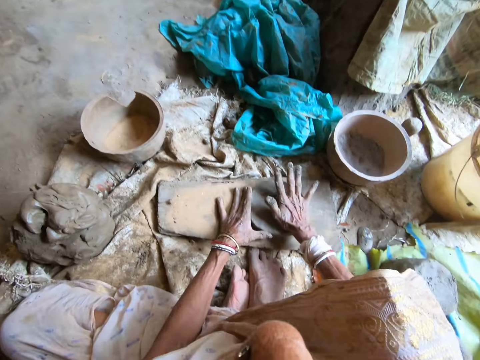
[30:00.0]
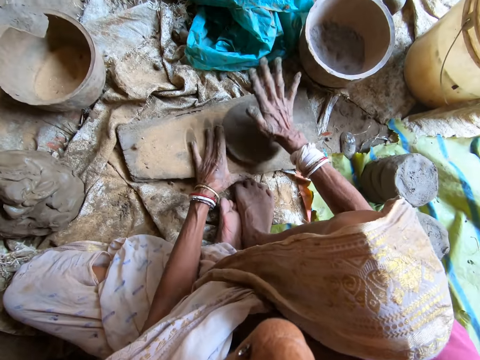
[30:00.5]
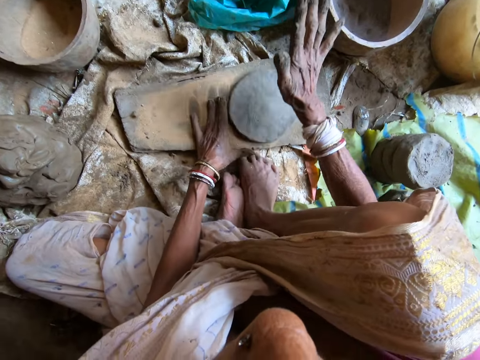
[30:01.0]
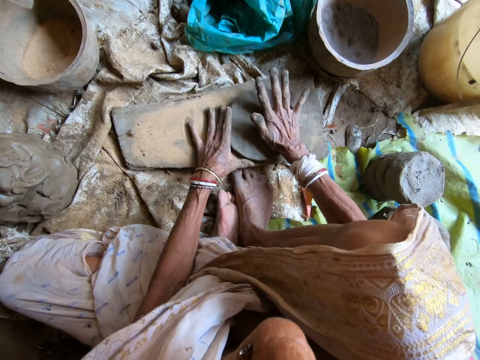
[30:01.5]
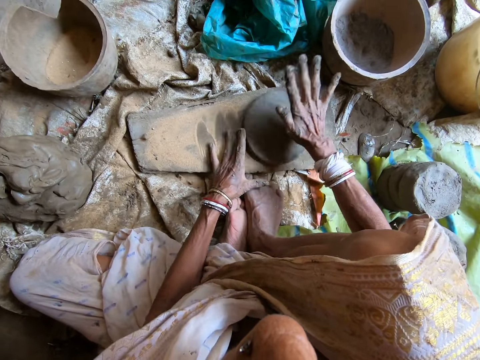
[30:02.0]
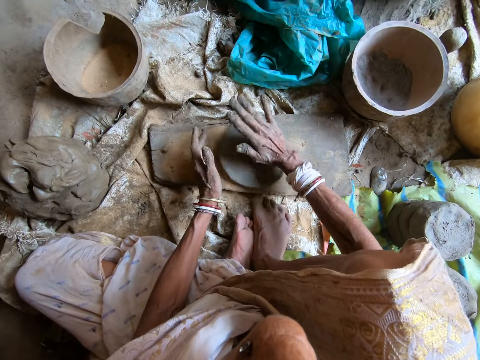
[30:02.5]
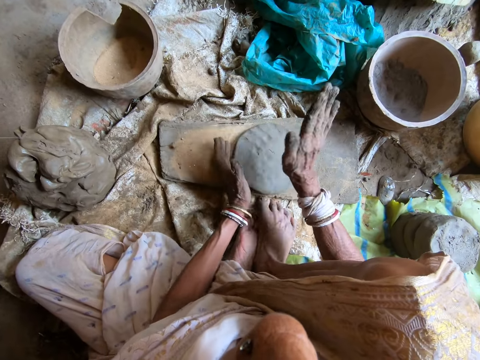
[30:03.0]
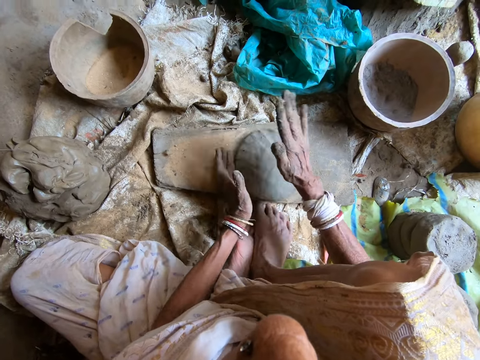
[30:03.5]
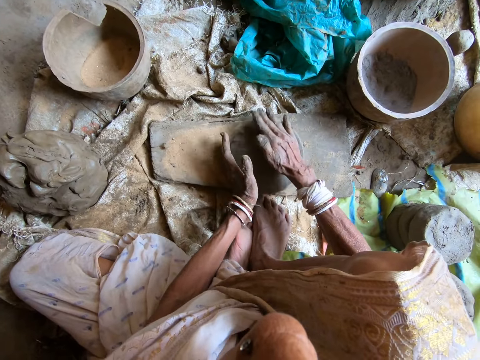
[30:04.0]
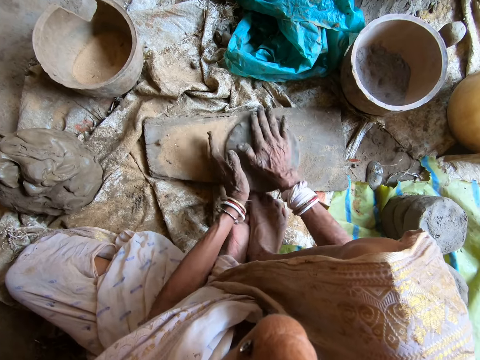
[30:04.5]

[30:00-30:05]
The camera wearer hits the clay mold on the wooden board with her right hand. She turns the clay lump on the wooden board with her left hand. She hits the clay mold on the wooden board with her right hand.

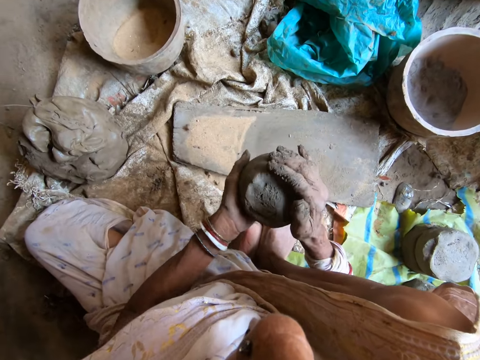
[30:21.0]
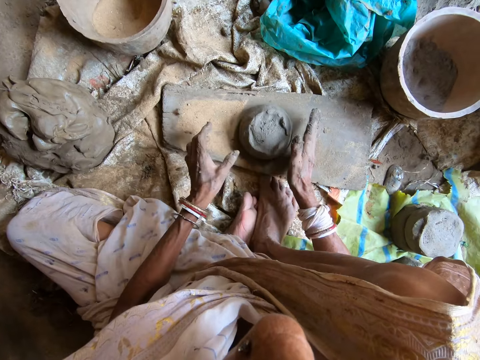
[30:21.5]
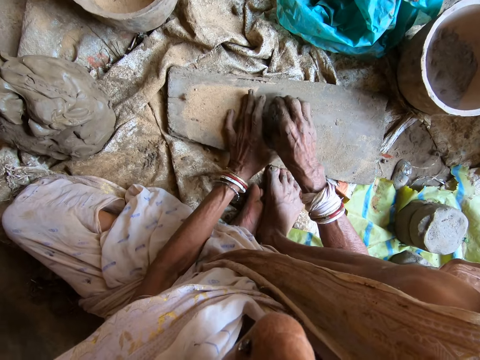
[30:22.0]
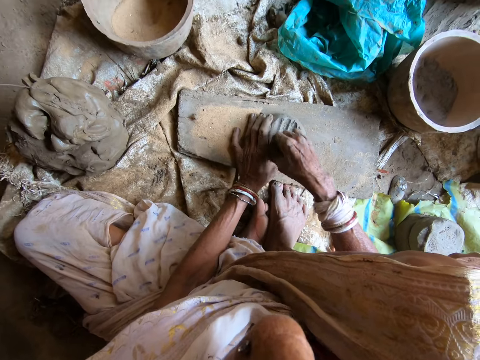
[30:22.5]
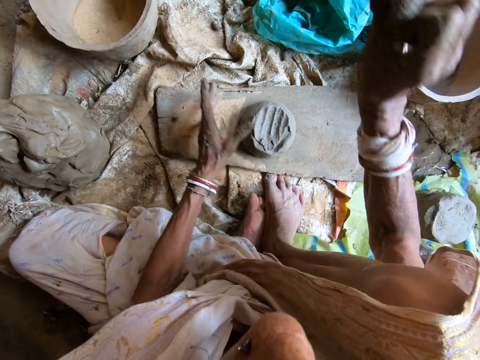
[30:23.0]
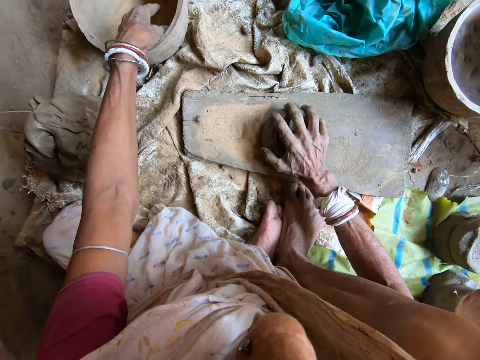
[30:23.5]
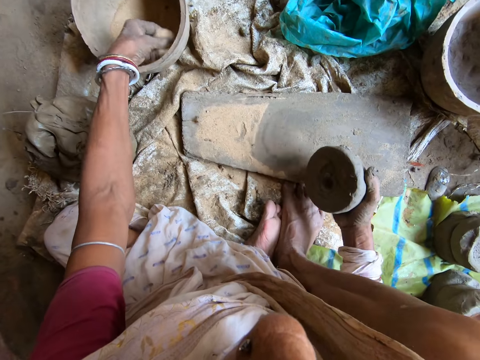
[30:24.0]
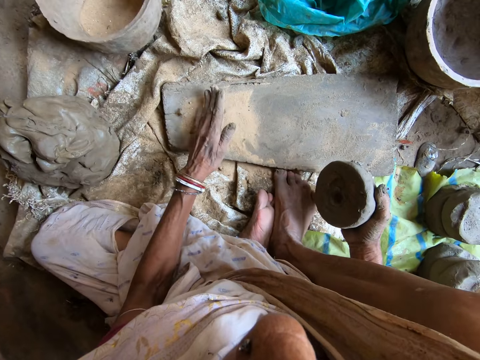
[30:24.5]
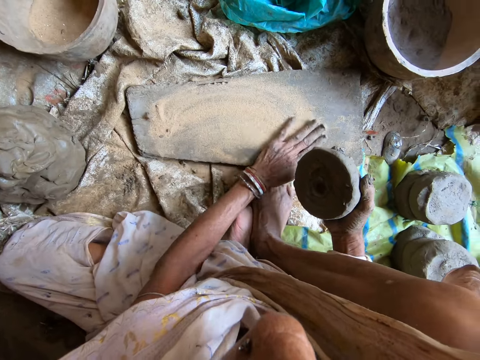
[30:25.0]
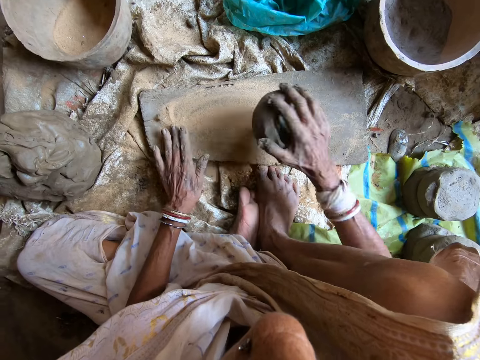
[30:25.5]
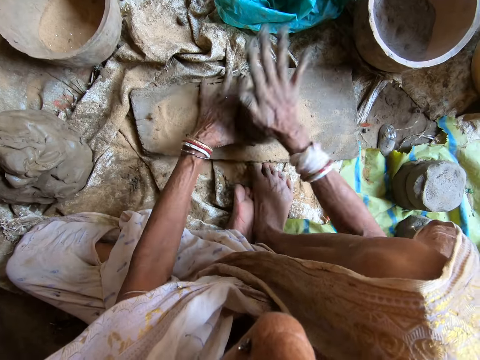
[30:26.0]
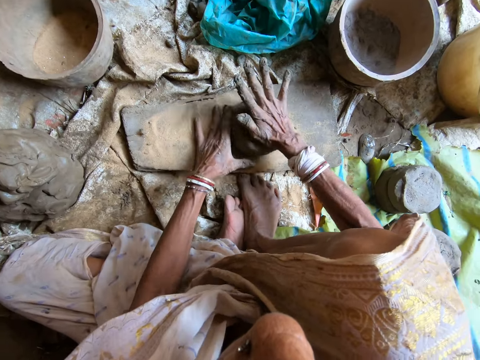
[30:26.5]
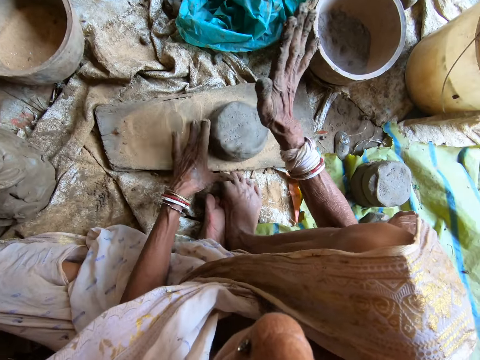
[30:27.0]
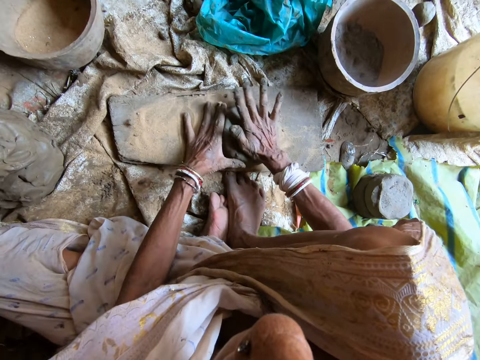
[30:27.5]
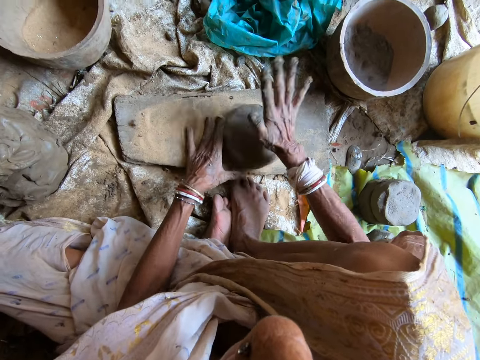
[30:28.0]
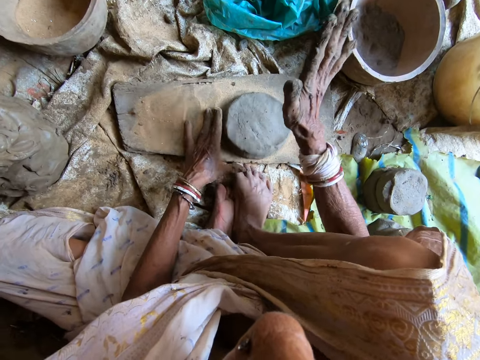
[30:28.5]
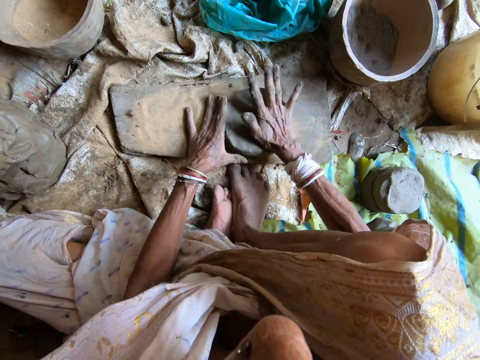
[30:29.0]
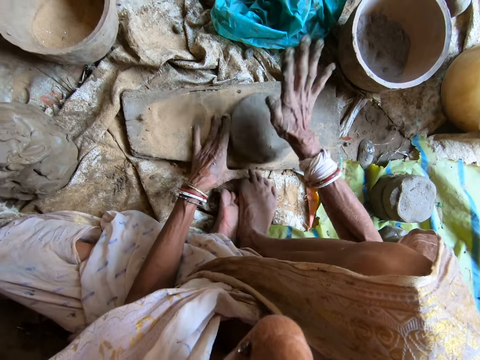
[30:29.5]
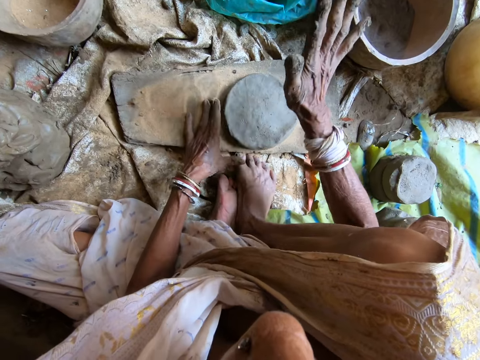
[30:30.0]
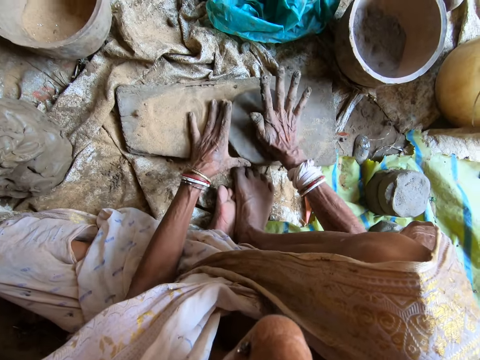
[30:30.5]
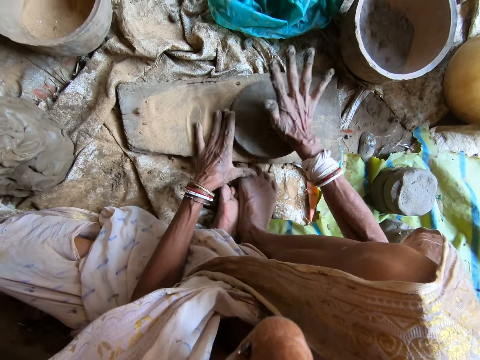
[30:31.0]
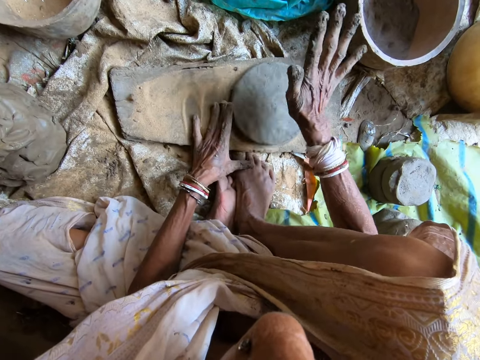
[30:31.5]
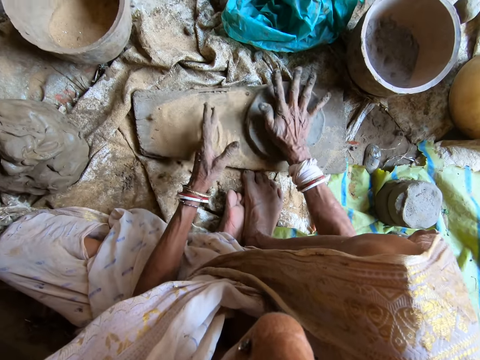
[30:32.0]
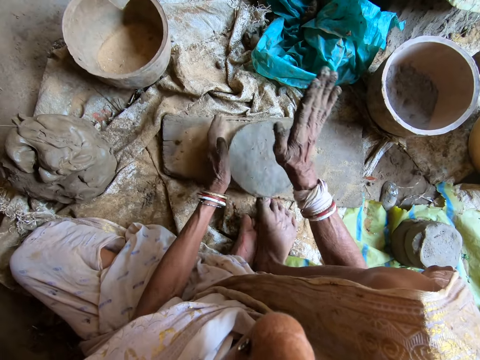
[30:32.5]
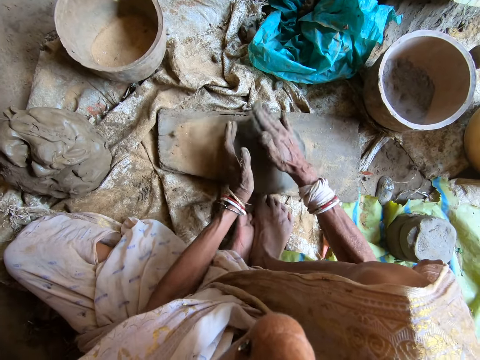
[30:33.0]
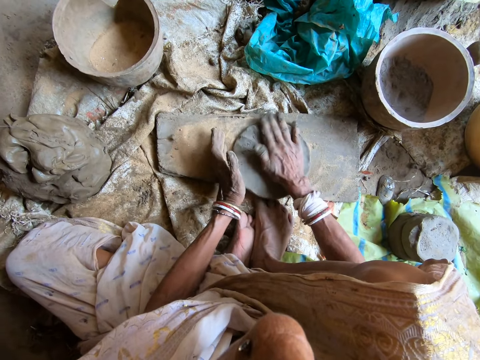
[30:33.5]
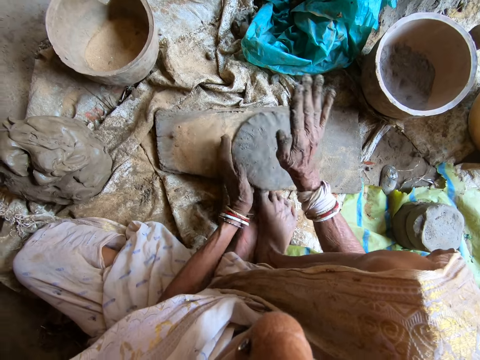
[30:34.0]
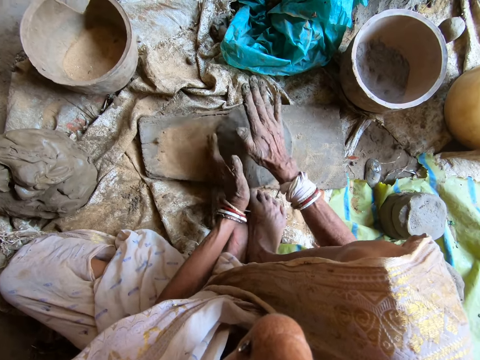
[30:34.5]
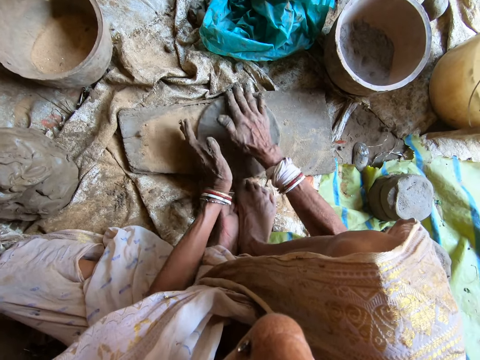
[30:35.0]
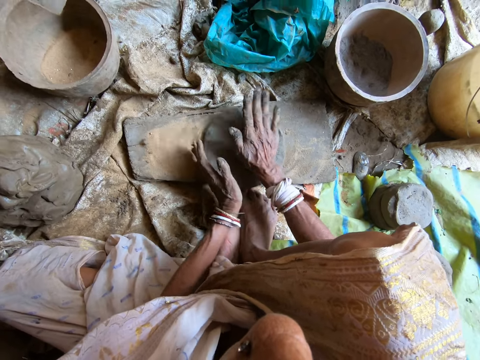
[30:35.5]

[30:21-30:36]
The camera wearer drops the clay lump in her right hand on the wooden board. She touches the clay lump on the wooden board with her left hand. She scoops some clay from the clay mold on the wooden board in her left hand with her right hand. She throws the clay in her right hand on the plastic bag. She picks the clay lump from the wooden board with her right hand. She takes some sand from the bucket with her left hand. She drops the sand in her left hand on the wooden board and spreads the sand on the wooden board with her left hand. She drops the clay in her right hand on the wooden frame. She turns the clay lump on the wooden board with her left hand. She hits the clay lump on the wooden board into a clay mold with her right hand. She hits the clay mold on the wooden board with her right hand. She turns the clay lump on the wooden board with her left hand. She hits the clay mold on the wooden board with her right hand.

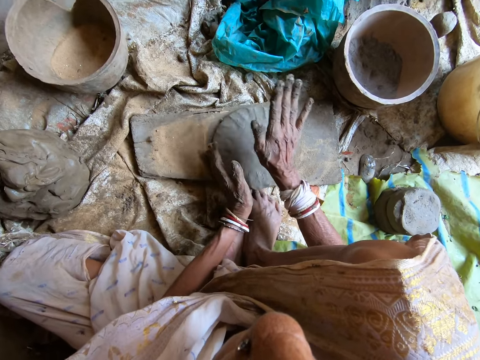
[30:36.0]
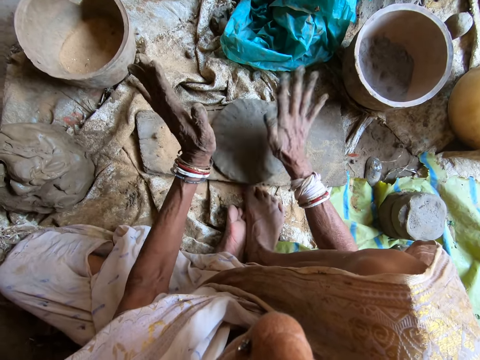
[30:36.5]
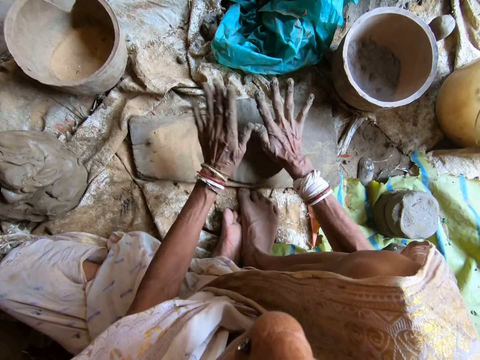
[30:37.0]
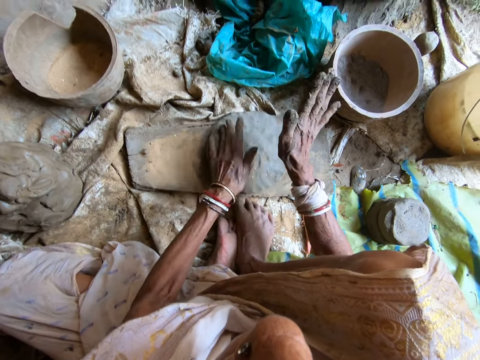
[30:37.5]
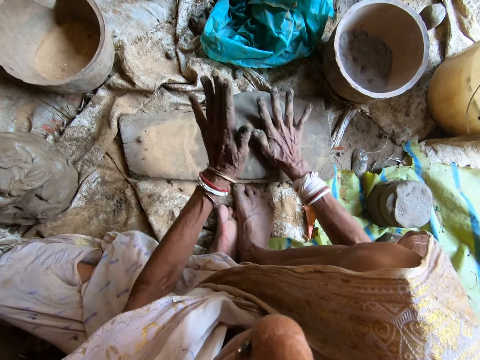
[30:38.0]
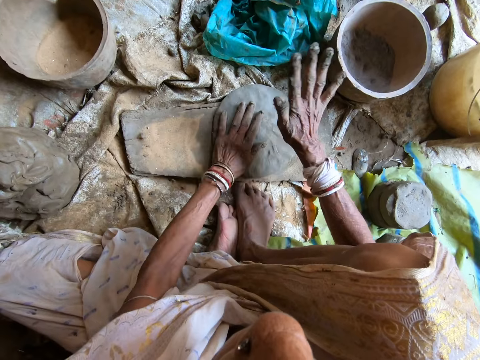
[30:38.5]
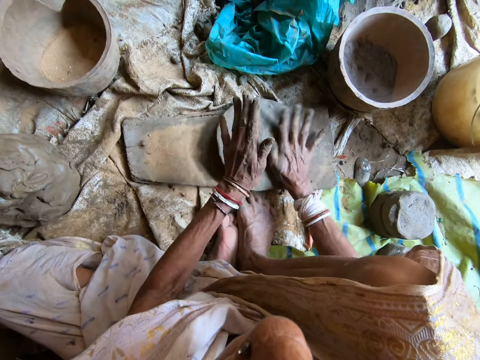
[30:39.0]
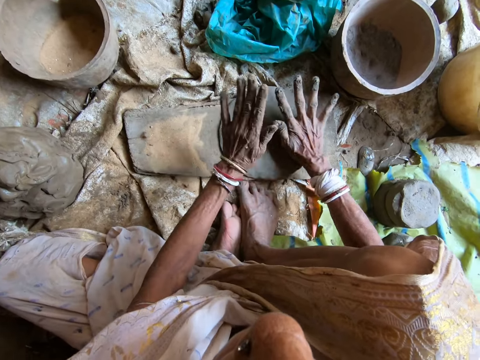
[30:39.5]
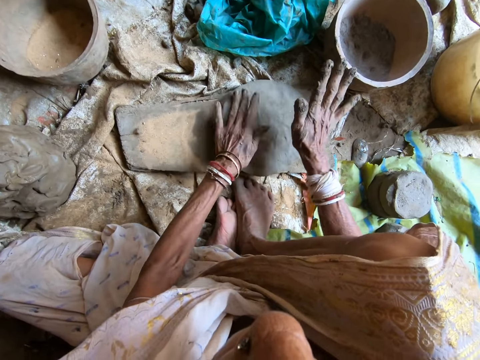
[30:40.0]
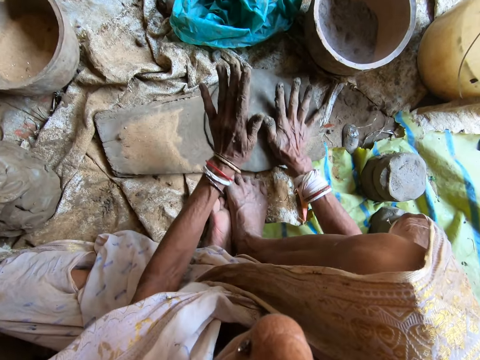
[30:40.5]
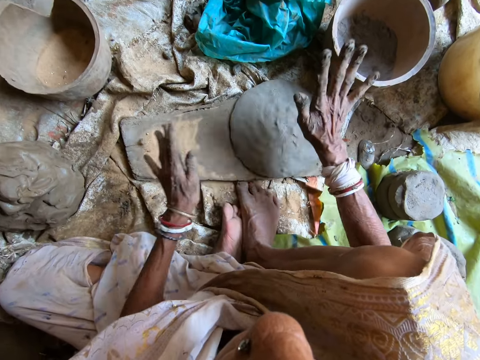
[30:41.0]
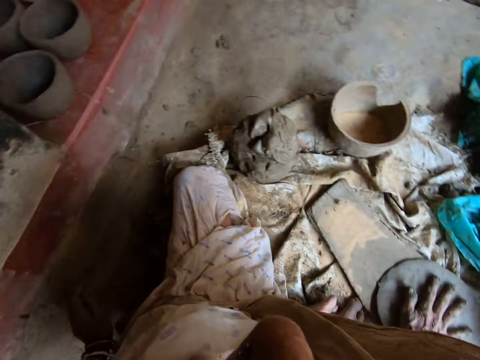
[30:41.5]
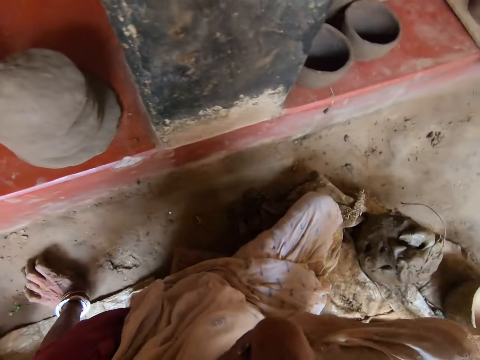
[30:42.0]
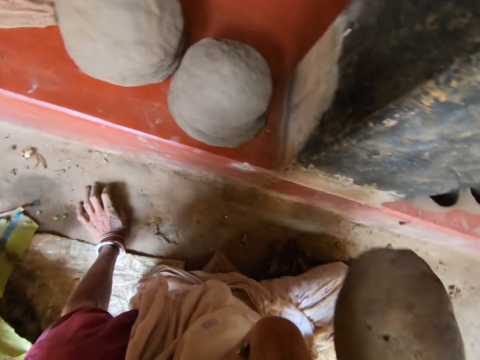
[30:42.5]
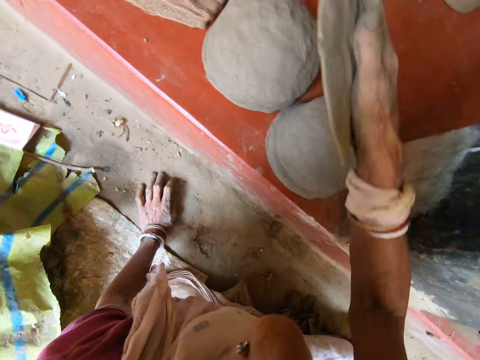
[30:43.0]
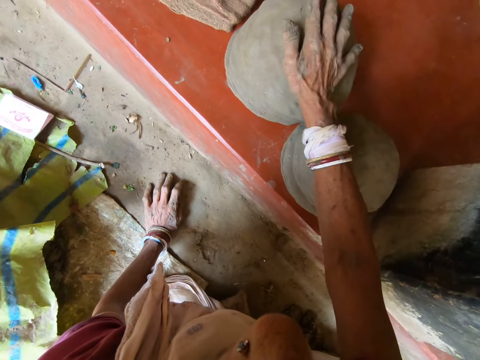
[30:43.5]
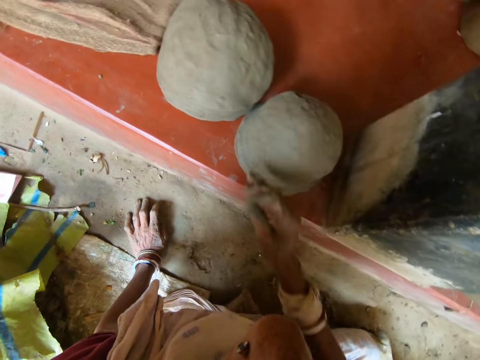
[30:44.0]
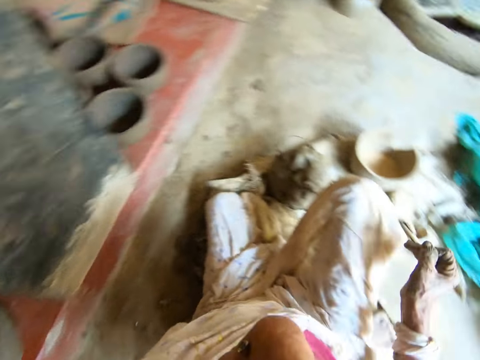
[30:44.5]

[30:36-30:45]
The camera wearer hits the clay mold on the wooden board with both hands. She hits the clay mold on the wooden board with her right hand. She picks the clay mold with the right hand. She touches the floor with her left hand. She holds the clay mold in her right hand. She places the clay mold in her right hand on the stack of clay molds on the floor.
